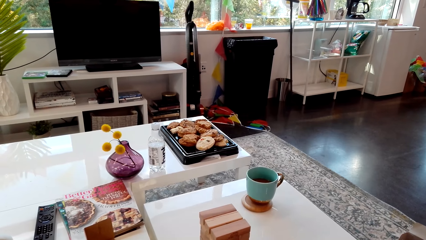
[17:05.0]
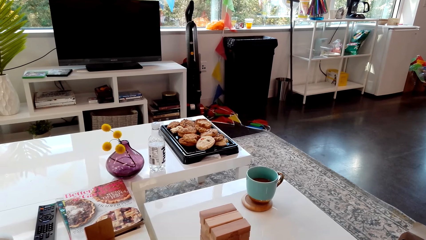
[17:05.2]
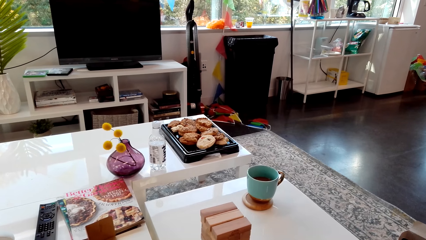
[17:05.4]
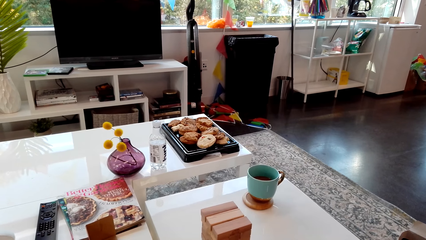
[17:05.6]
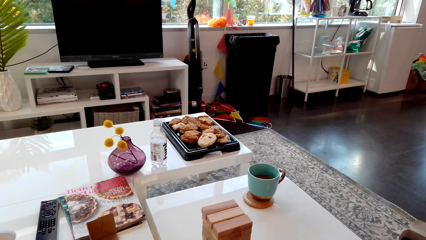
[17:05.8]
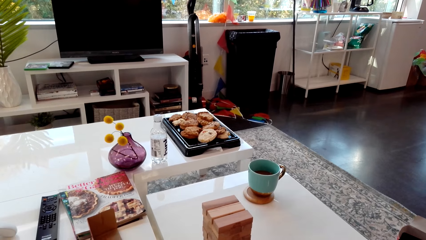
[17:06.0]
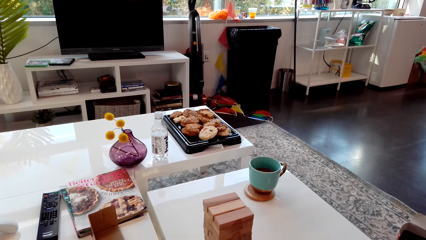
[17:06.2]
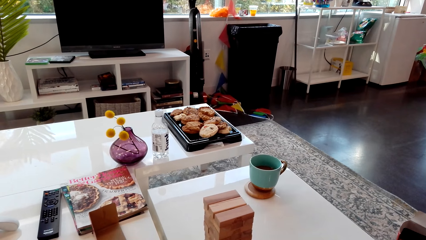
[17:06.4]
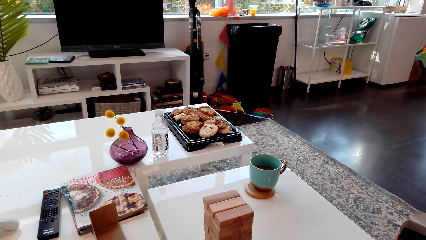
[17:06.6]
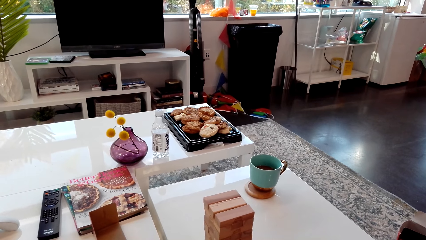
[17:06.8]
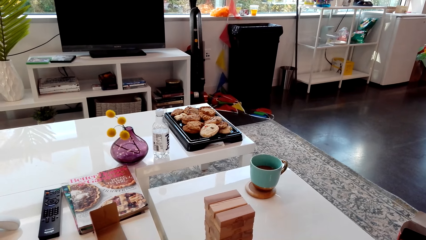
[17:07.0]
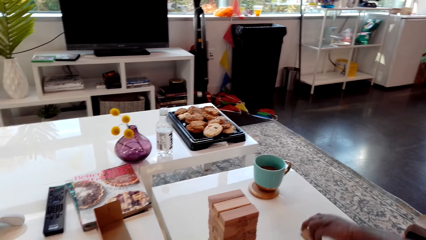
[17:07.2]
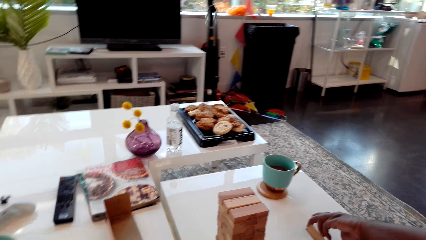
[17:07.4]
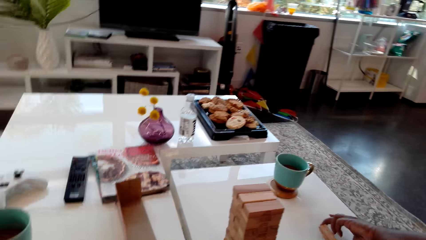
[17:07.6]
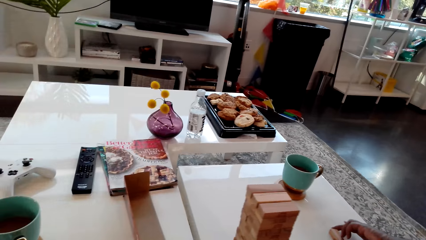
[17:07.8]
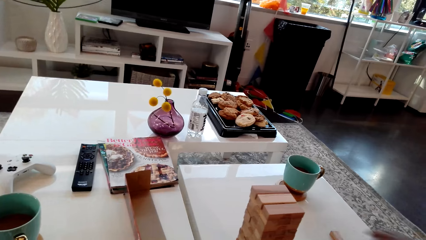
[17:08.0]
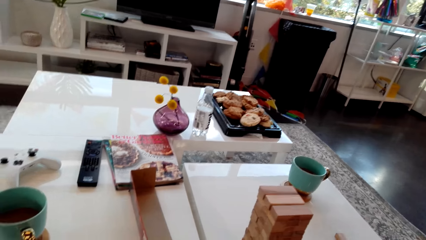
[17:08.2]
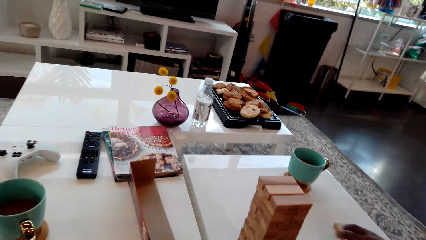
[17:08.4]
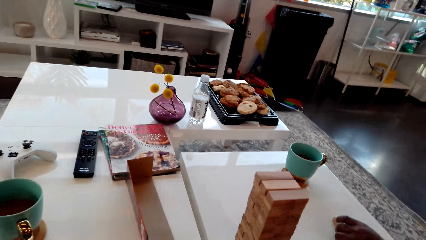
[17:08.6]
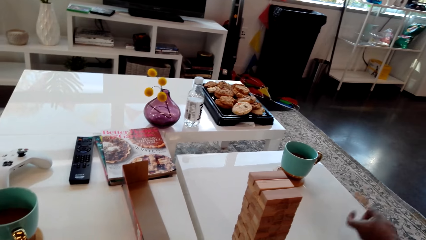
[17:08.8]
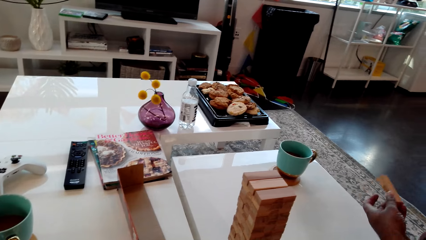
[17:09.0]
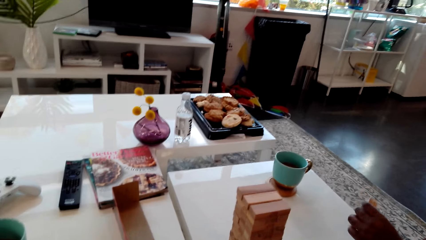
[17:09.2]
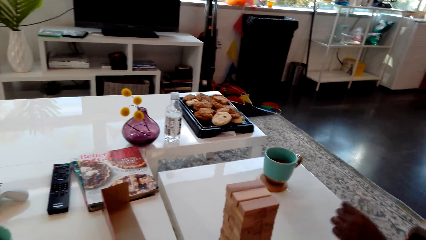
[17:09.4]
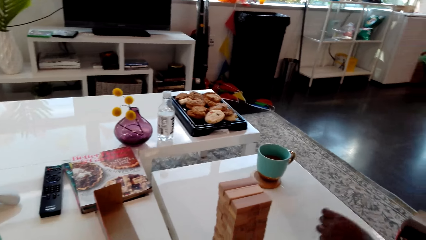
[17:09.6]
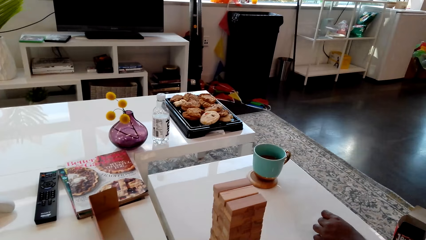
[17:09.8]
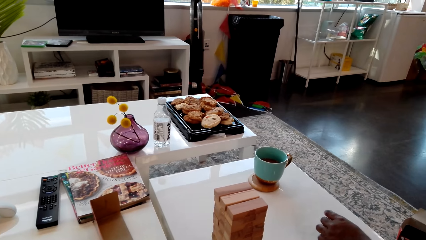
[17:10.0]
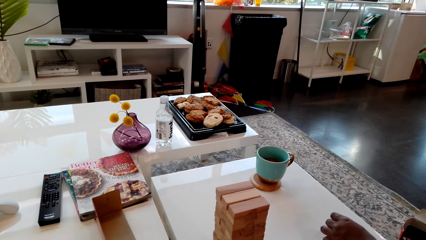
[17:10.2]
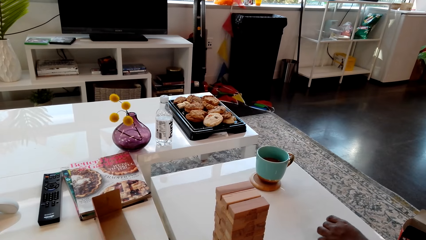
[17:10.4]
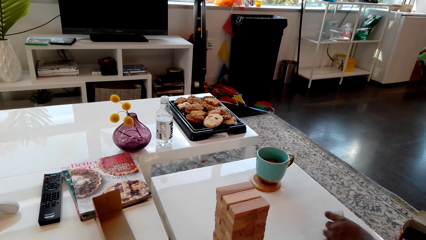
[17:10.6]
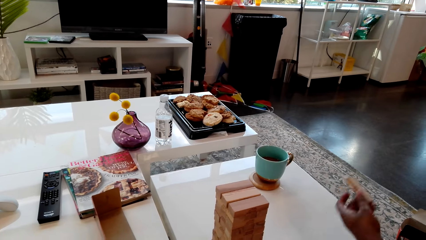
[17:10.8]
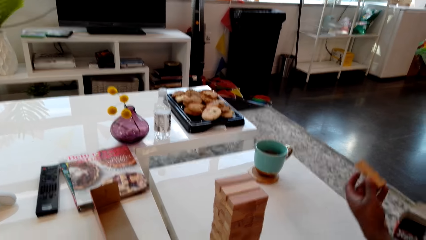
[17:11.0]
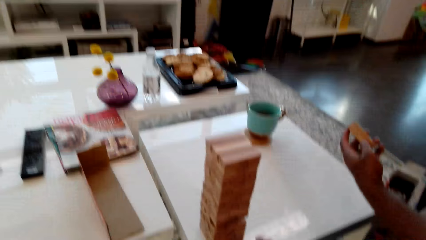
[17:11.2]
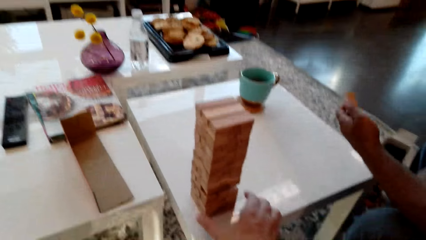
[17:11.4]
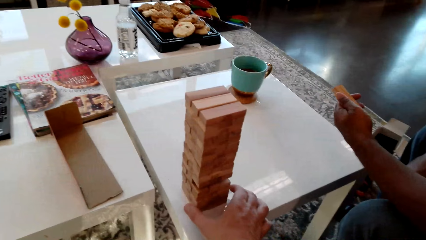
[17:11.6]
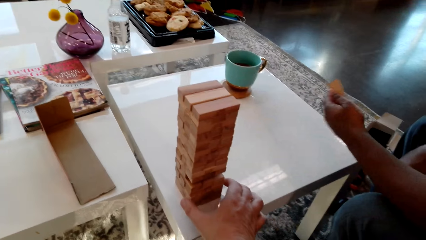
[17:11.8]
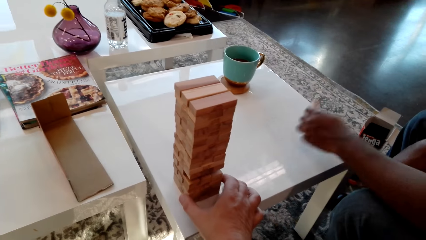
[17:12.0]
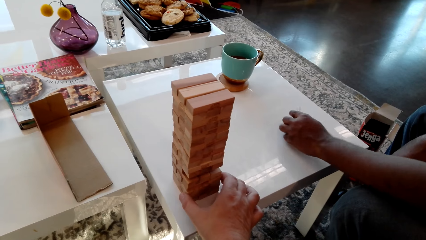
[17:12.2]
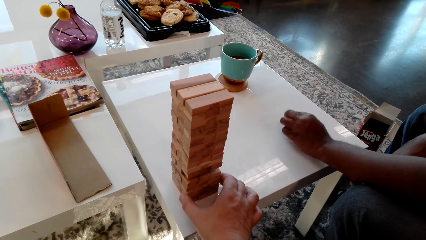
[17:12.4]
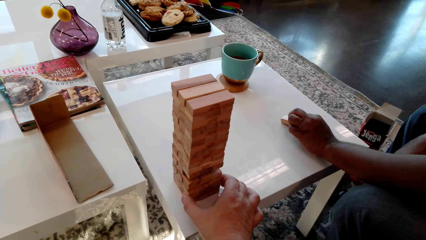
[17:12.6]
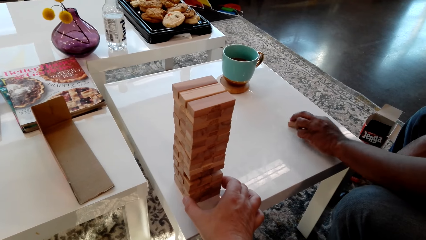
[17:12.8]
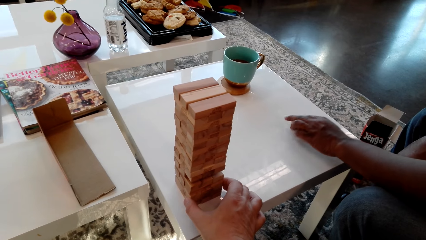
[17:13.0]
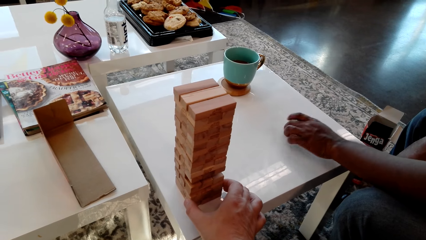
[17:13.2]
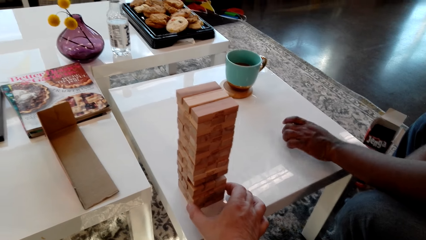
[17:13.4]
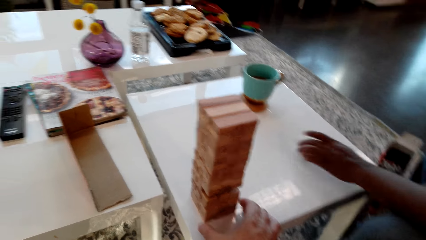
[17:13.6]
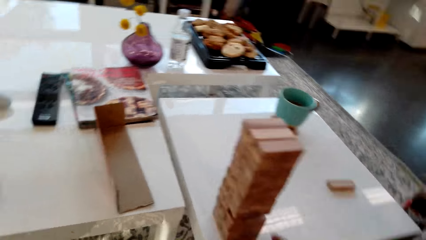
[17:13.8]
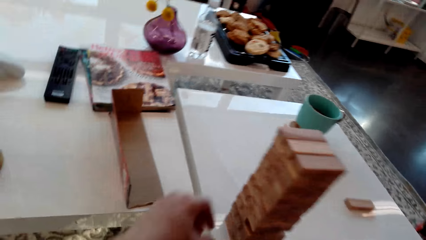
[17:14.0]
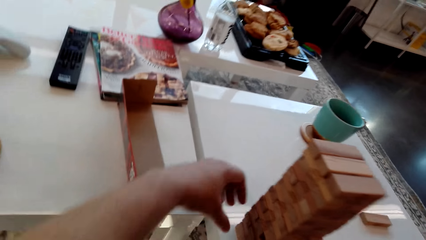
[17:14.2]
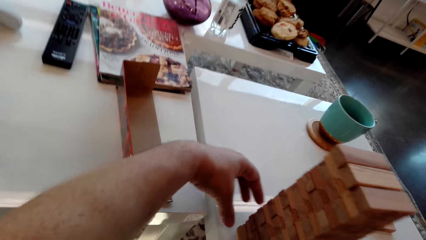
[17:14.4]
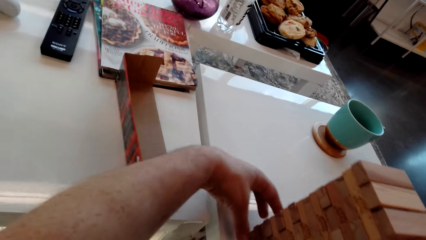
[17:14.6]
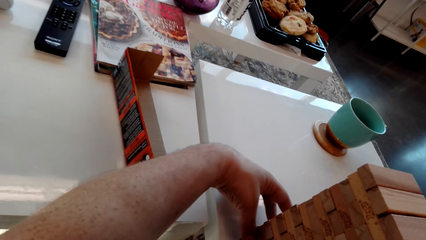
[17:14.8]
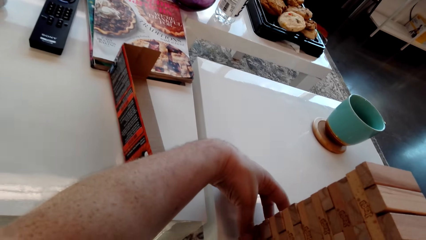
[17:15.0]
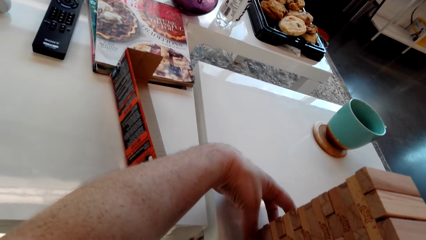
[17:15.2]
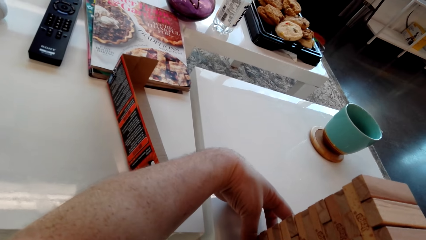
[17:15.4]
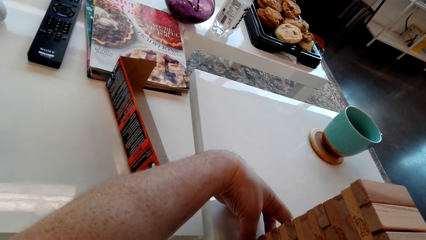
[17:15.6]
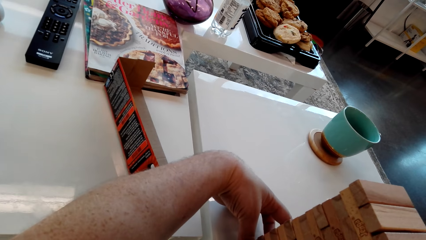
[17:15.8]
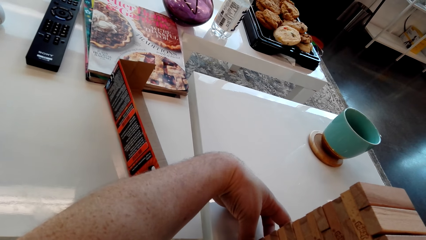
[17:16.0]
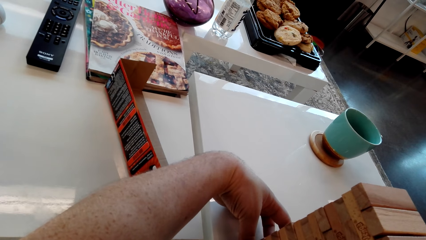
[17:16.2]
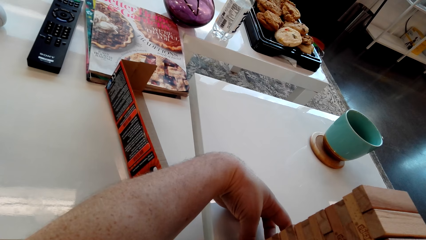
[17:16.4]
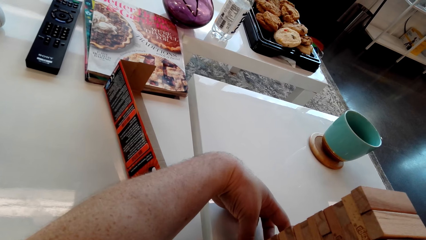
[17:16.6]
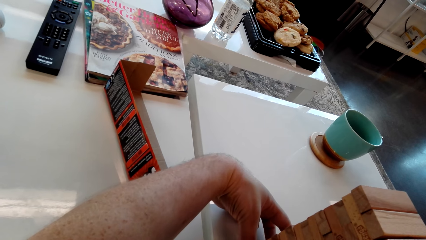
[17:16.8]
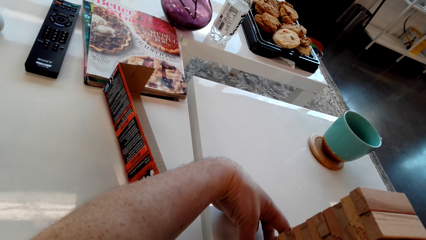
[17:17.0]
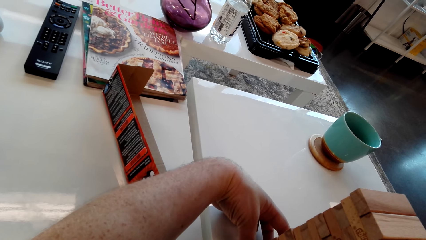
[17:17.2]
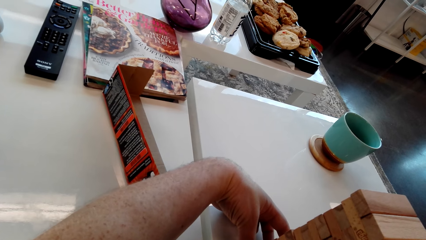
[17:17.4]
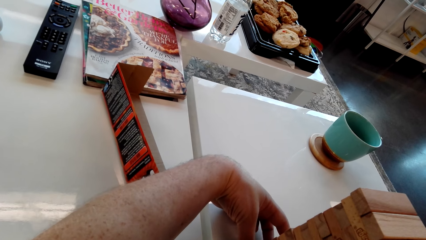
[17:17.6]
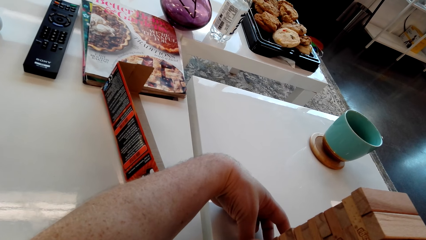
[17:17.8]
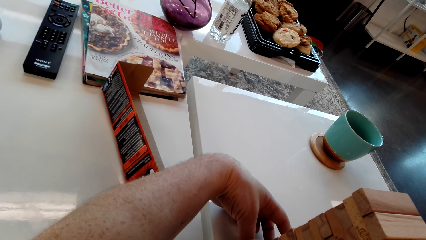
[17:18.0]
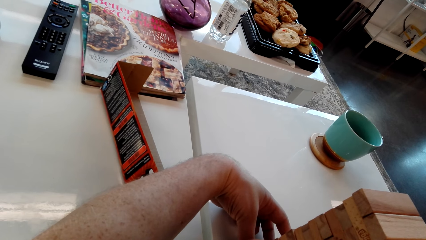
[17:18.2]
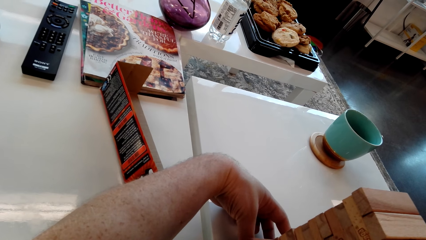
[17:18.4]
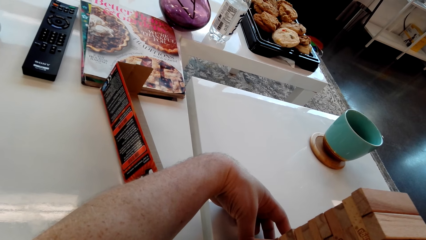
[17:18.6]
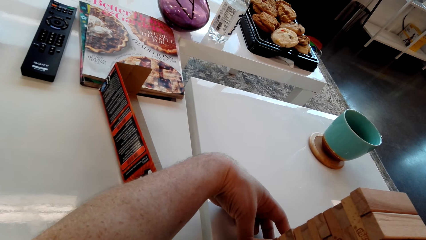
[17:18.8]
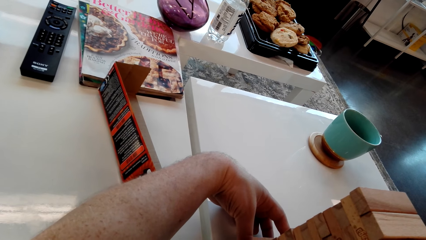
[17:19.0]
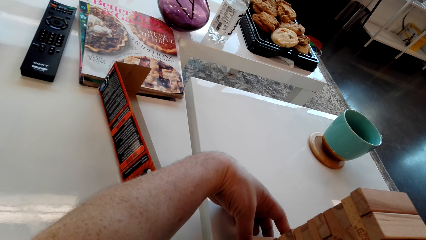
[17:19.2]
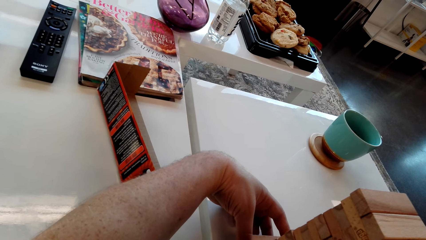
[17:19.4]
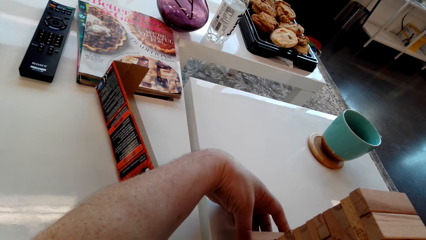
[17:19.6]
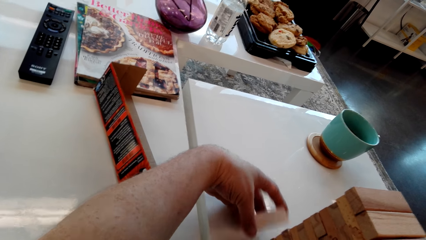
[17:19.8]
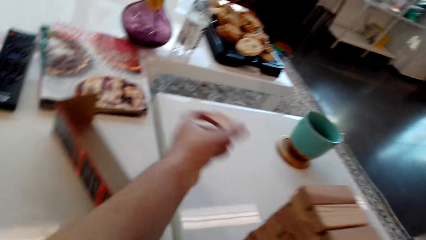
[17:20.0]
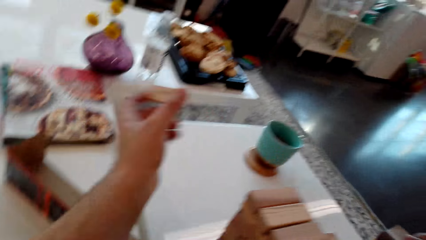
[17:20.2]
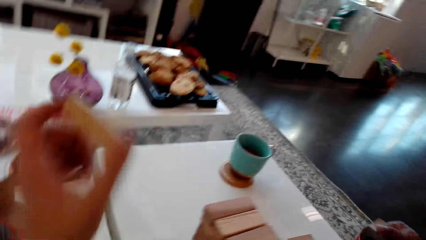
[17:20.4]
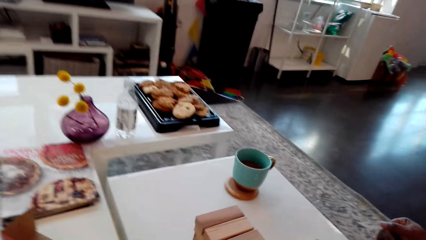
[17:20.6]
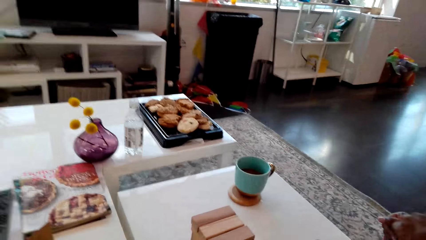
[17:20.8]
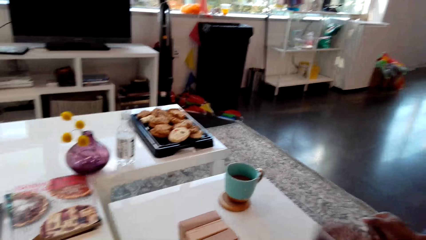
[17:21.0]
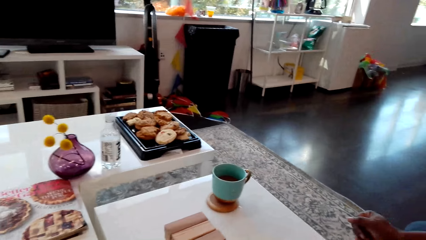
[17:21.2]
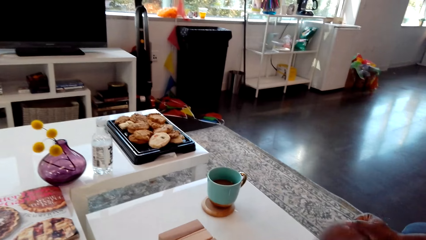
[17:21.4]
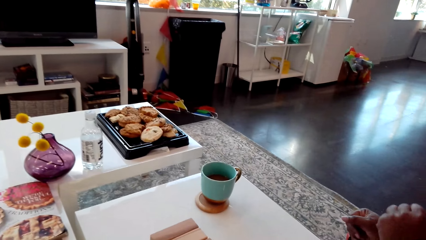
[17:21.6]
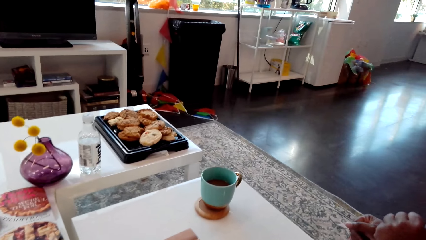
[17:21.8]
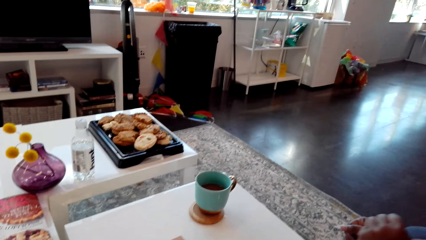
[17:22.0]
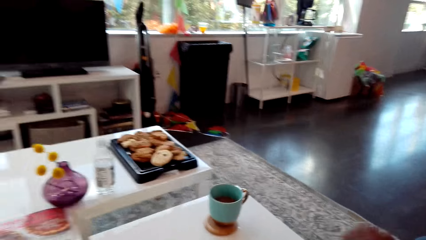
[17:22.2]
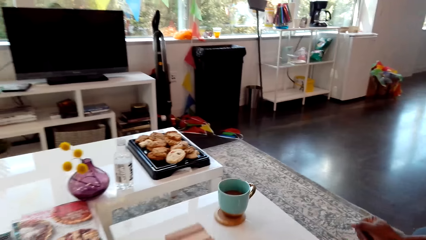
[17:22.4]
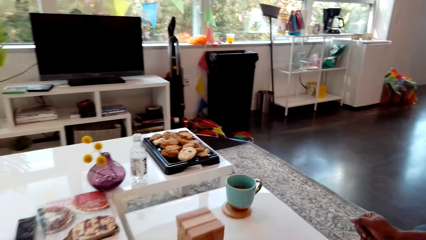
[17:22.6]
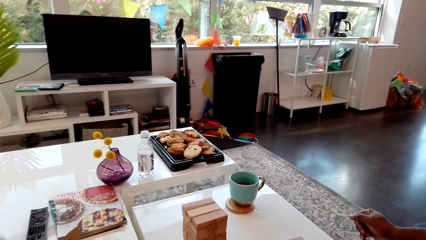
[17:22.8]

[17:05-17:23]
A man puts the giant tumbling block on the table. He holds the giant tumbling block in his right hand and puts the giant tumbling block on the table. The camera wearer removes the giant tumbling block from the tower.
